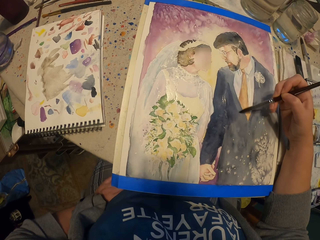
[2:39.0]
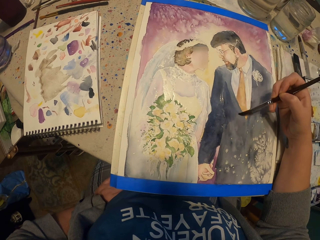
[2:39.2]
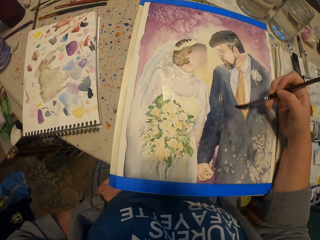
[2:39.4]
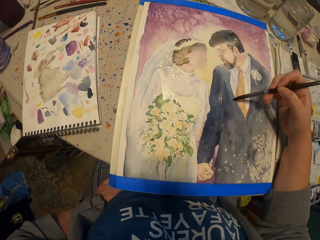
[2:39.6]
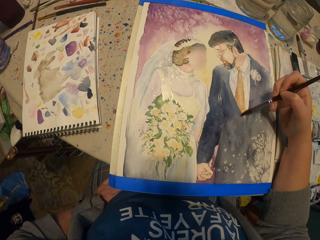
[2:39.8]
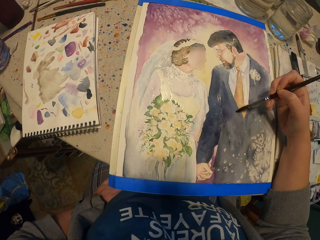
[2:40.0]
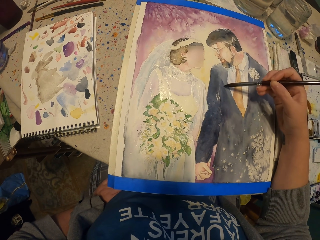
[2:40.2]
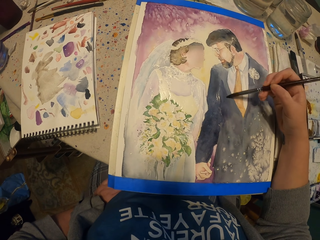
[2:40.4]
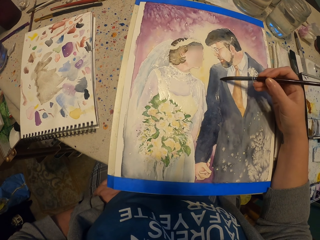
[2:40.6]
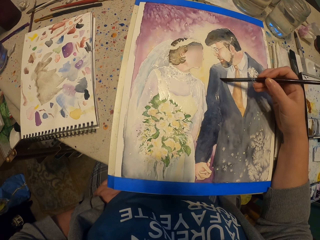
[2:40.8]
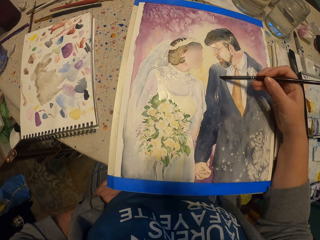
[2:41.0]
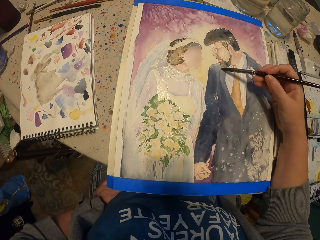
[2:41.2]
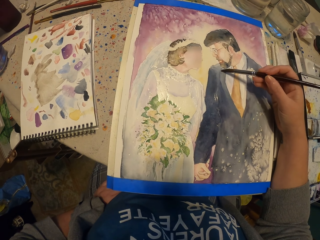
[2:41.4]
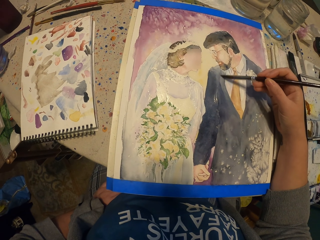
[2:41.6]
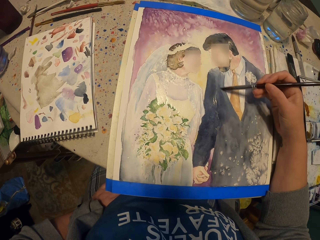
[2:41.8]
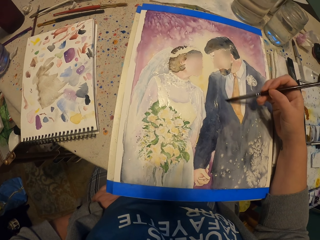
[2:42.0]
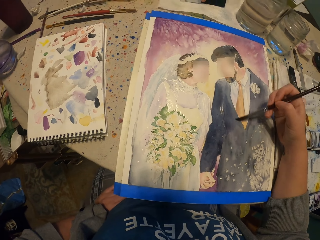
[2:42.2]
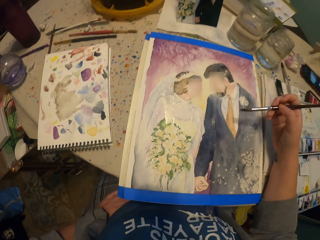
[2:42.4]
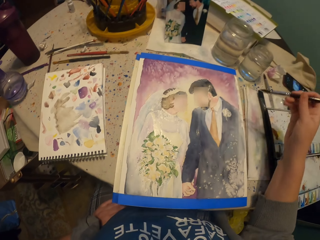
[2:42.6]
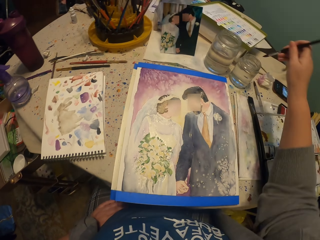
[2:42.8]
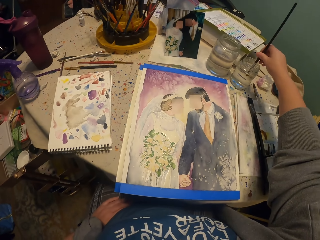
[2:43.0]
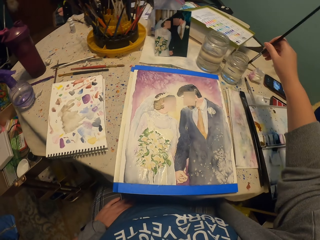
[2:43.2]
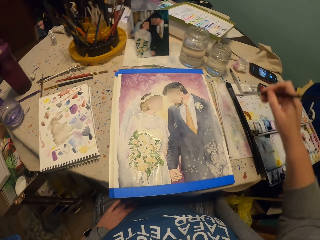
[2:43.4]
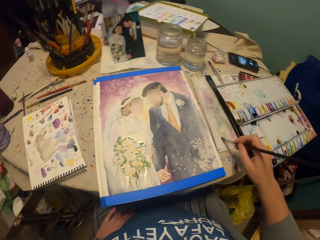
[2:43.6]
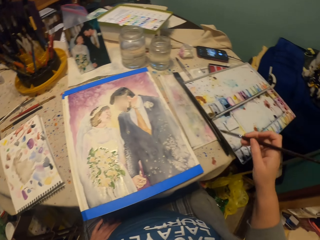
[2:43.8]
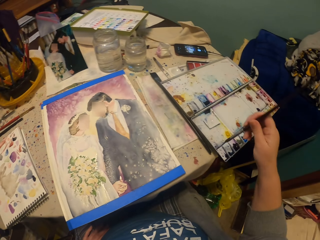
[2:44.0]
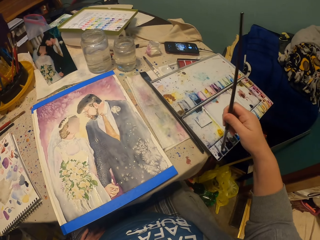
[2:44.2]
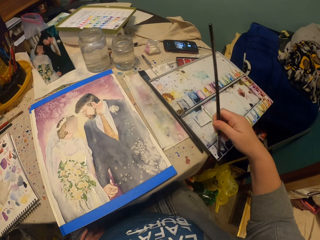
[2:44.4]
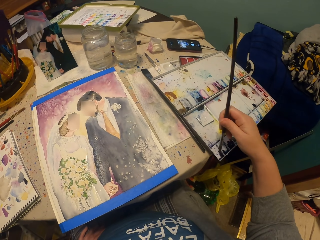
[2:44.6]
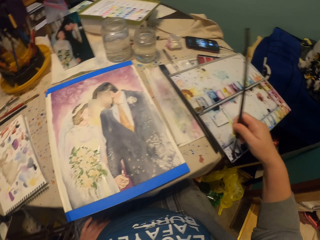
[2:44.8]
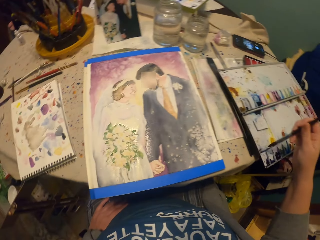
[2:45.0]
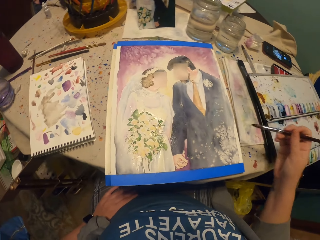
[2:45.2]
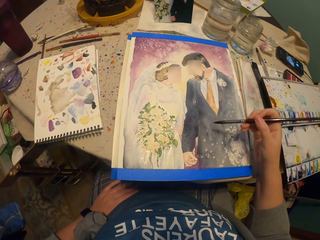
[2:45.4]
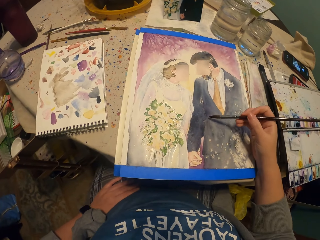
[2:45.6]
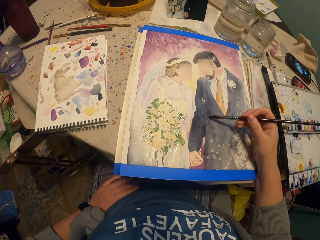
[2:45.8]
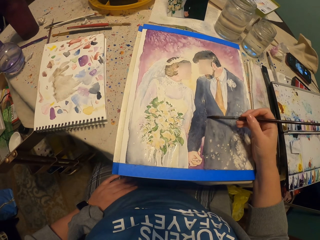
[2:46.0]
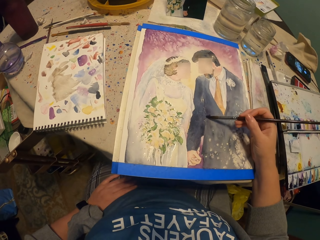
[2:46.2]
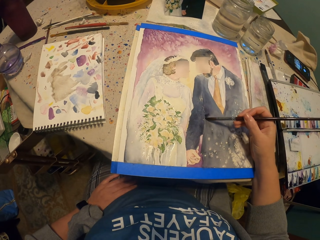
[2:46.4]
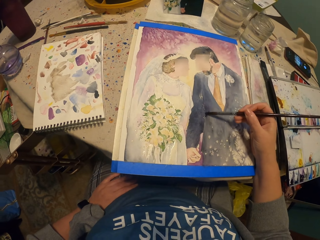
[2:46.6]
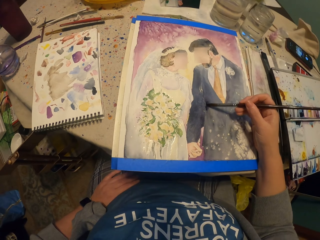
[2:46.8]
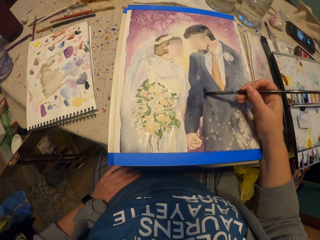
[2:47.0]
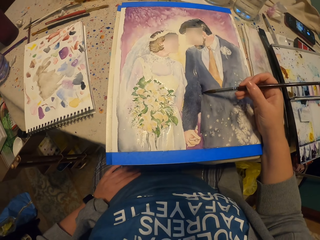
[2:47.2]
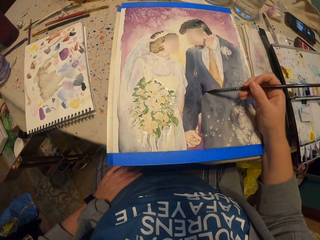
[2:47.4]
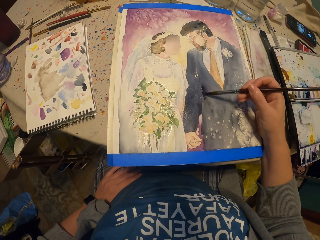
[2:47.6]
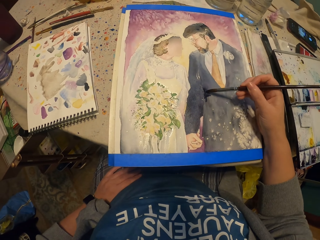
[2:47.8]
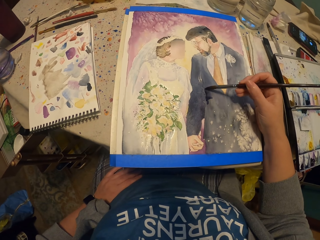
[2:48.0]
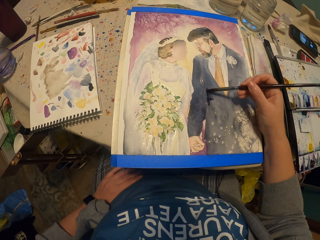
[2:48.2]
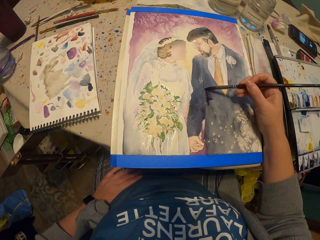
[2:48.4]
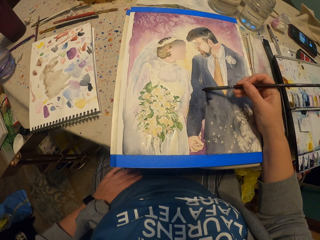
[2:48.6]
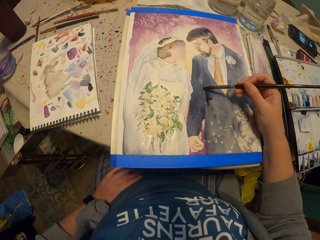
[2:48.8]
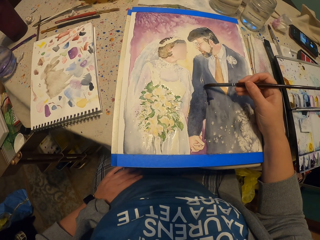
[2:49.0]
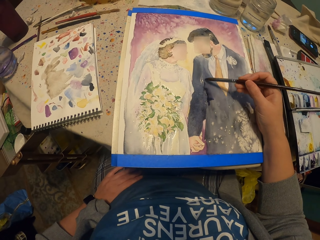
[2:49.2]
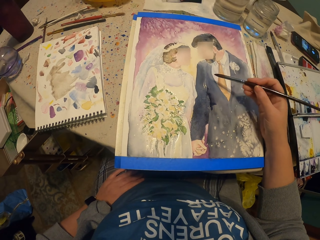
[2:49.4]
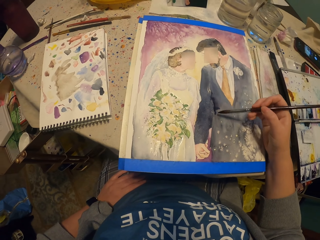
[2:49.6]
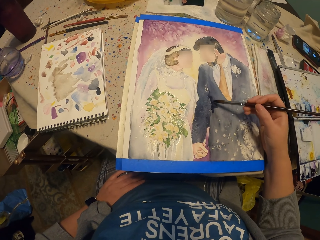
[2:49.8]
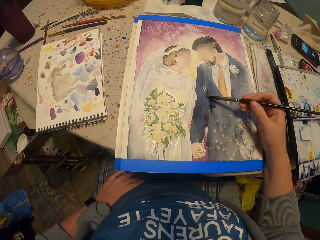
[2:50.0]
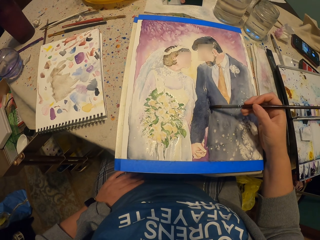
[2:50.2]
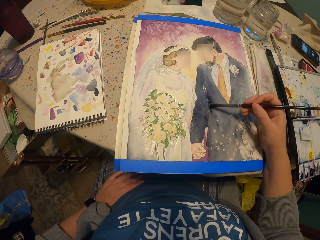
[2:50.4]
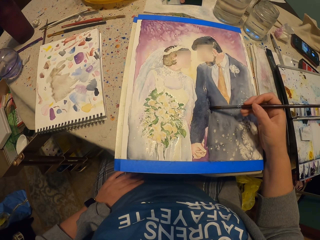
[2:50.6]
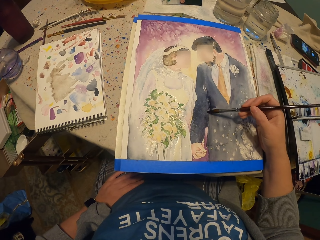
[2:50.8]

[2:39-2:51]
The camera wearer picks up a bit of water with a brush from the glass. They pick the paint with the brush. They apply the paint on the picture.

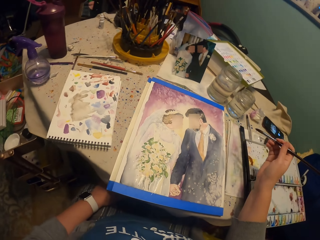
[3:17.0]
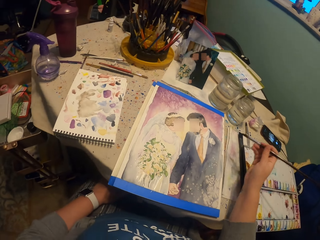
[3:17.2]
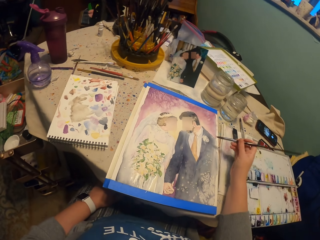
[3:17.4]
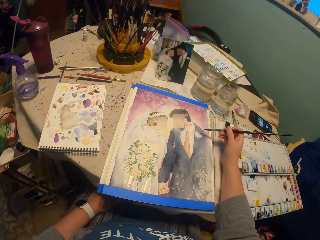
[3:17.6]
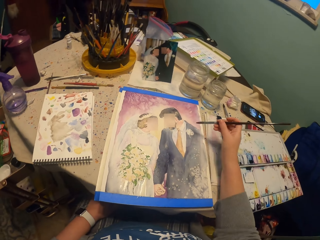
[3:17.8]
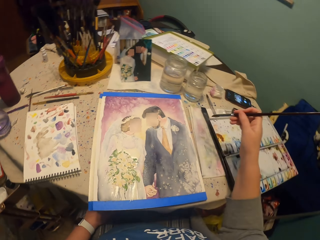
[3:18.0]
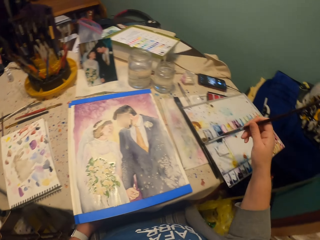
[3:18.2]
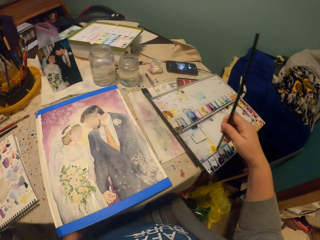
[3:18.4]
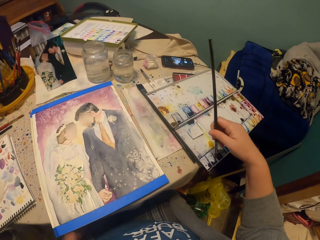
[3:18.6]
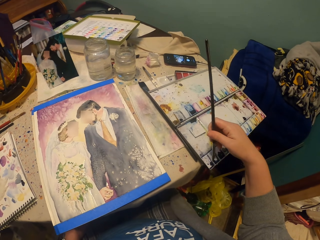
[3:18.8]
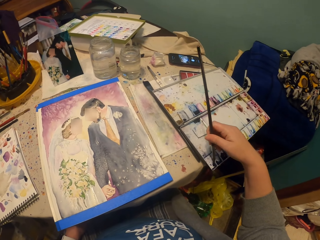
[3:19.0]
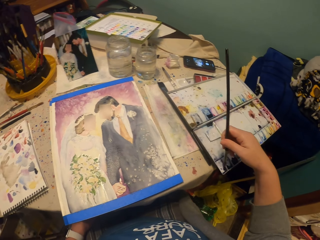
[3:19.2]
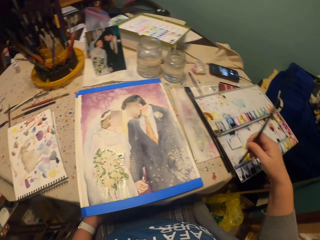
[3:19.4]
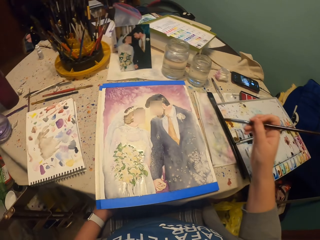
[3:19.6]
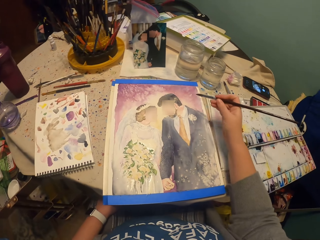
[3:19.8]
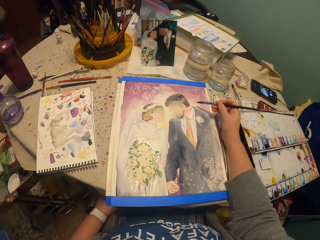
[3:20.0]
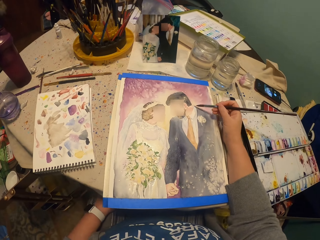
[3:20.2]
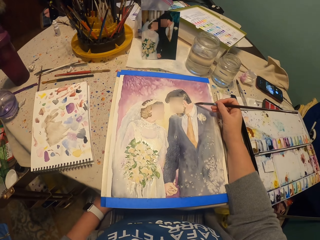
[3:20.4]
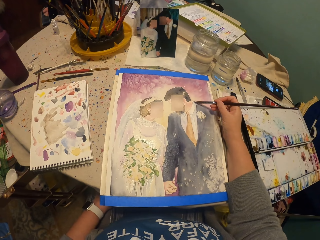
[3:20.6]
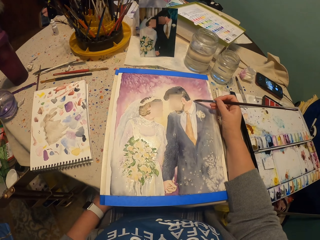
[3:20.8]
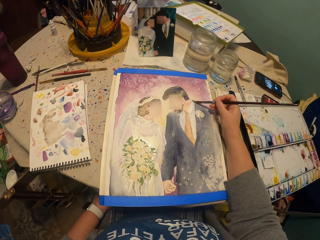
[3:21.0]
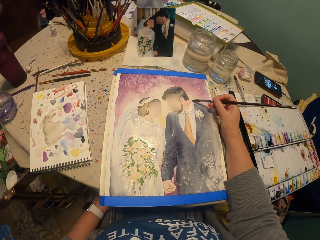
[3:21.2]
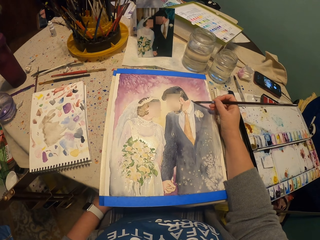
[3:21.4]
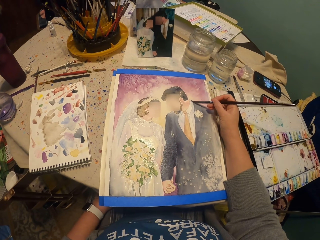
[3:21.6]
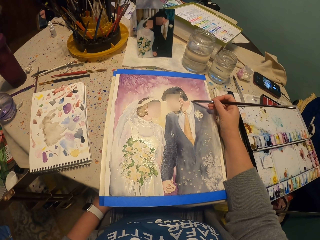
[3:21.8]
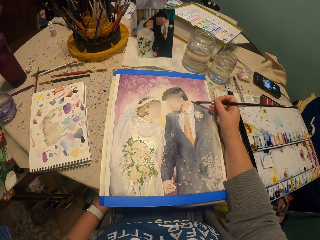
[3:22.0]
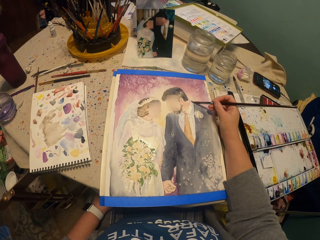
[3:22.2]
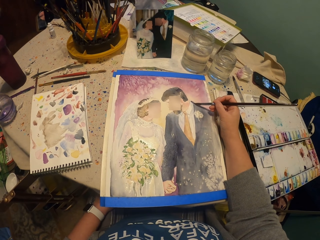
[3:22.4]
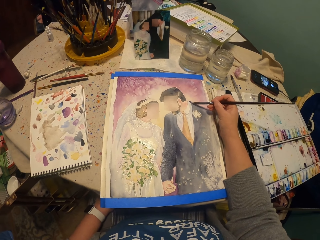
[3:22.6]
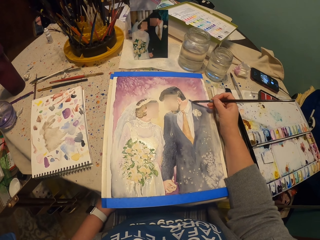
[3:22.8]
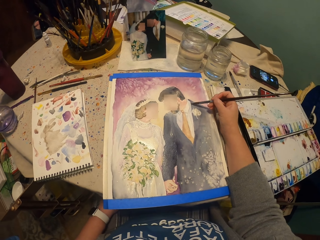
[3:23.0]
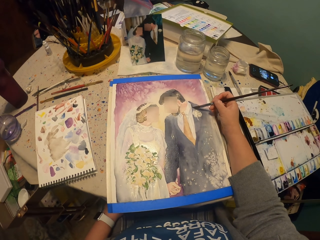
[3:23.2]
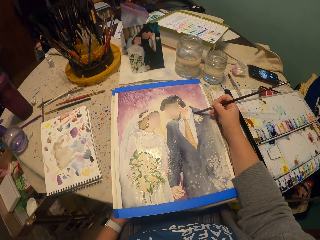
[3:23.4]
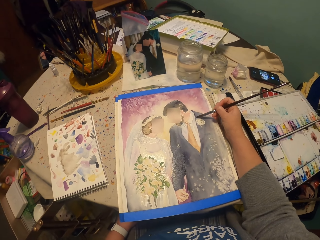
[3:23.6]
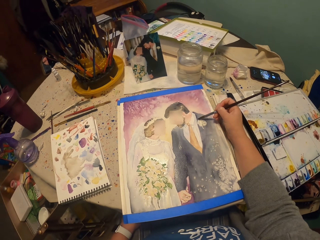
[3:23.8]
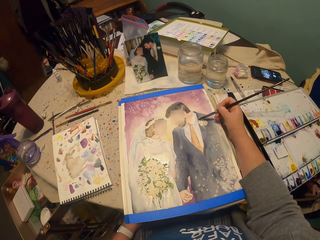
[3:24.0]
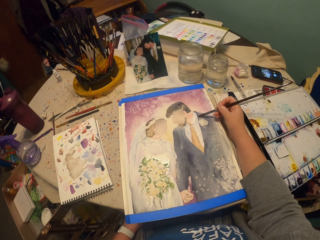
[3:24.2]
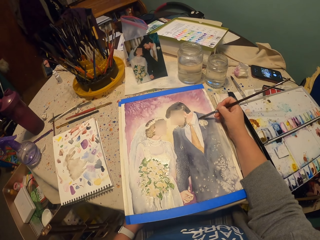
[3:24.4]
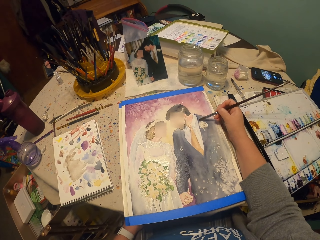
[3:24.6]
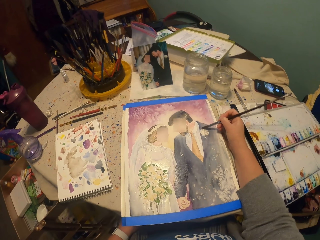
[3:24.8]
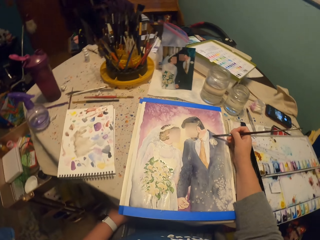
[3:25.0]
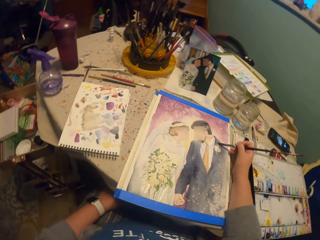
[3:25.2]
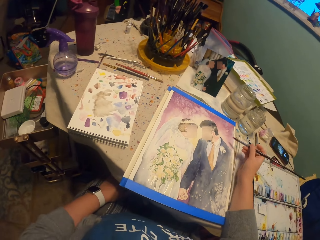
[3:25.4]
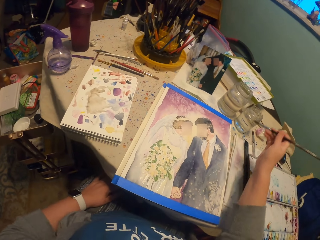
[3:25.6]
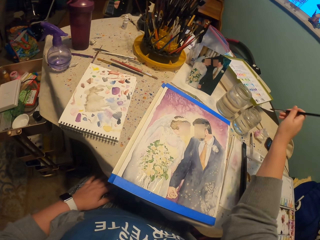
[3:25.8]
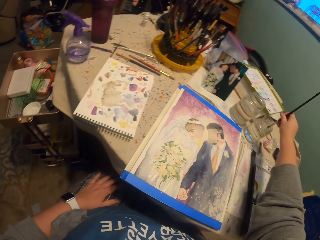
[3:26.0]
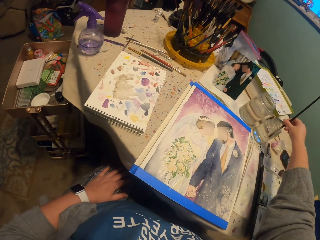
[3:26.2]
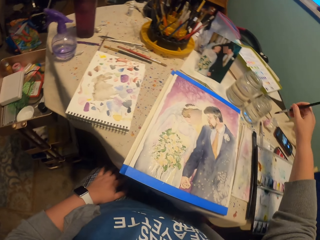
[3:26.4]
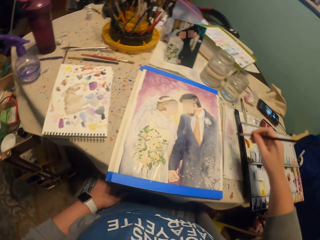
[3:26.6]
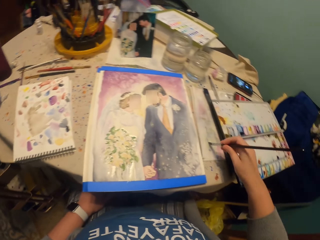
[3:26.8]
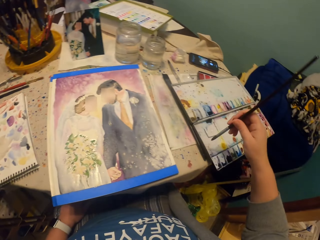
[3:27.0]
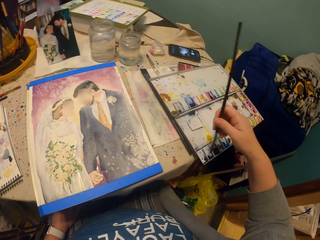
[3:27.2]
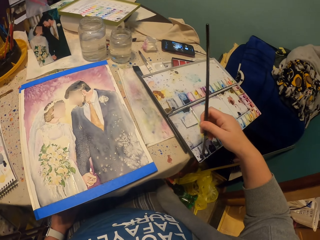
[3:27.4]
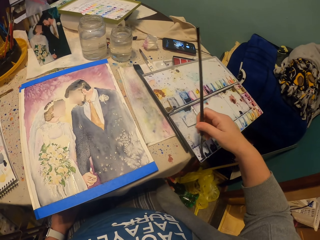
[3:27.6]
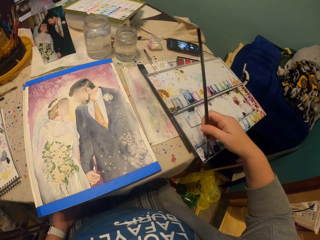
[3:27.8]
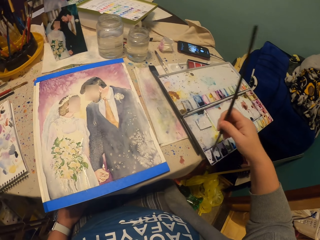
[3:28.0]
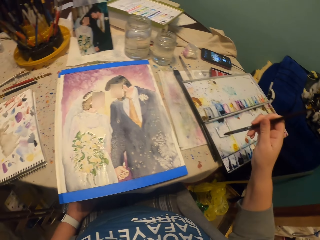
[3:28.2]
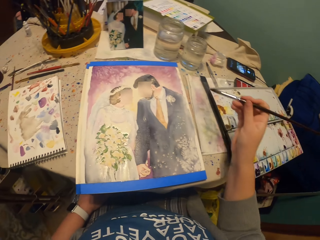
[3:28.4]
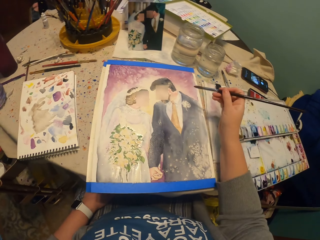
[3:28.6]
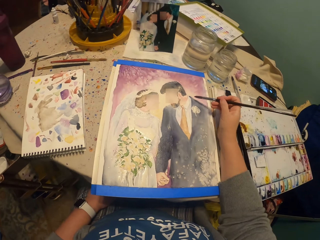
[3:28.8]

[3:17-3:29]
The camera wearer picks the paint with a brush. They apply the paint on the picture. They pick up a bit of water with the brush from the glass. They pick the paint with the brush.
